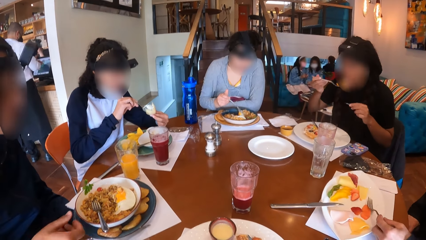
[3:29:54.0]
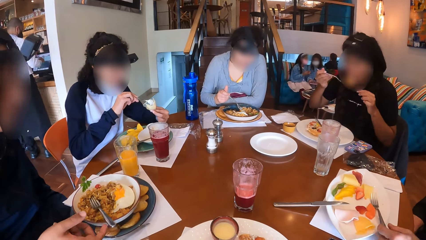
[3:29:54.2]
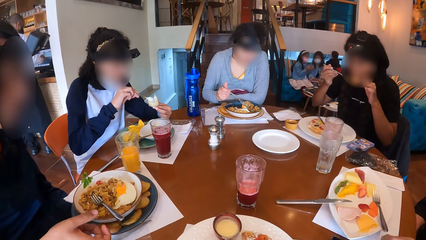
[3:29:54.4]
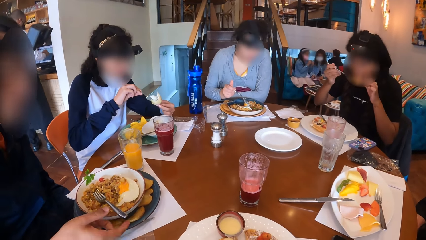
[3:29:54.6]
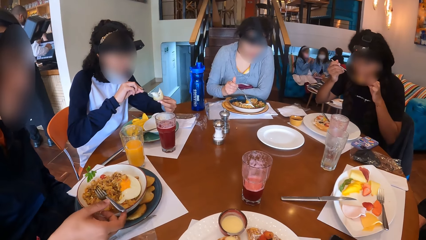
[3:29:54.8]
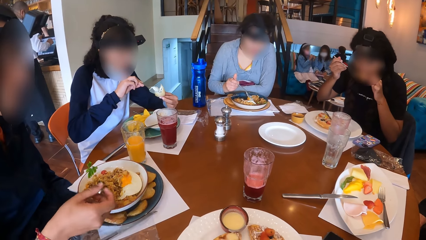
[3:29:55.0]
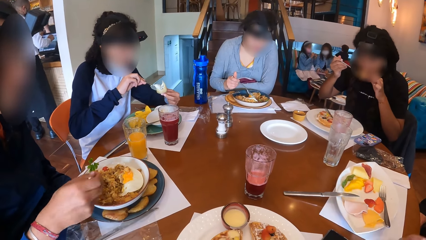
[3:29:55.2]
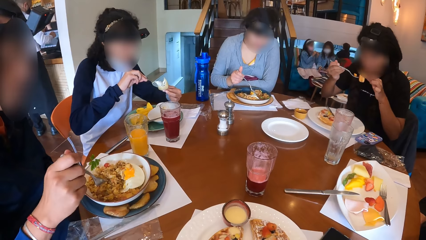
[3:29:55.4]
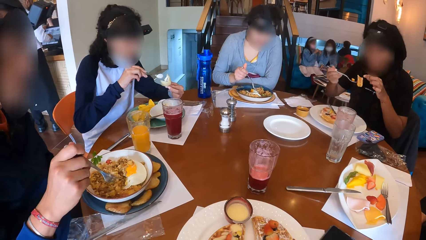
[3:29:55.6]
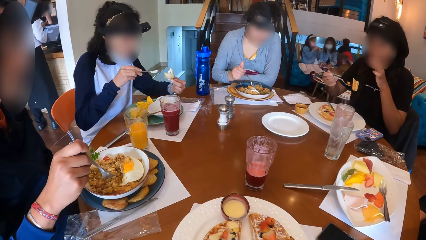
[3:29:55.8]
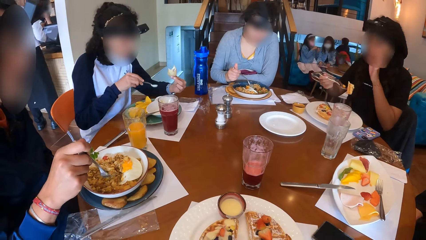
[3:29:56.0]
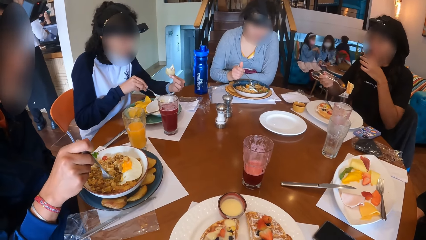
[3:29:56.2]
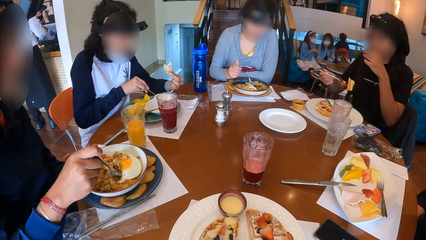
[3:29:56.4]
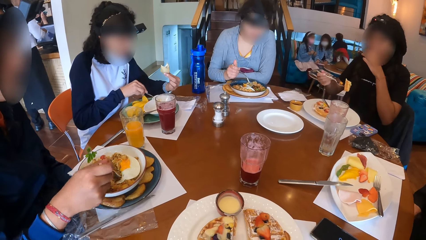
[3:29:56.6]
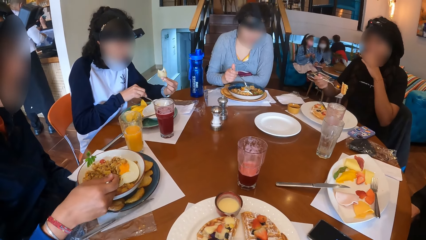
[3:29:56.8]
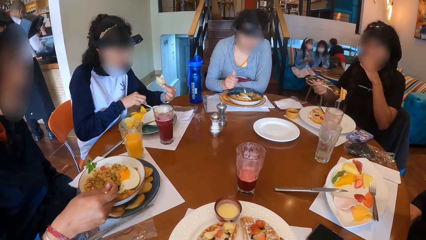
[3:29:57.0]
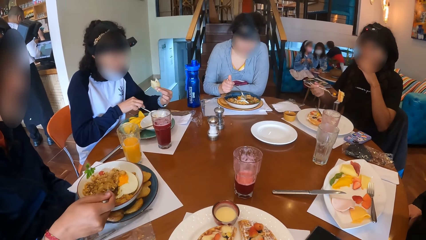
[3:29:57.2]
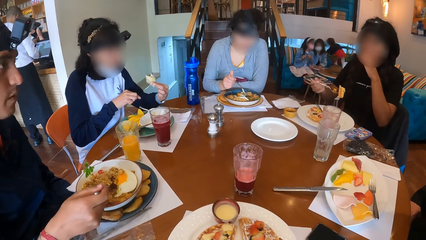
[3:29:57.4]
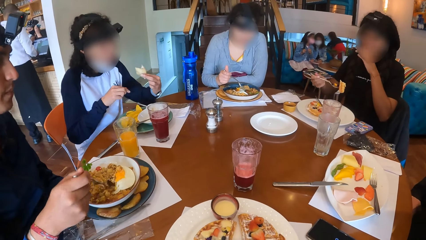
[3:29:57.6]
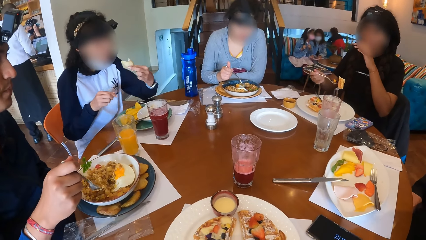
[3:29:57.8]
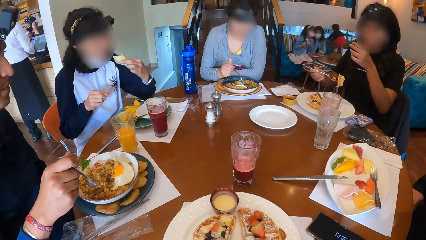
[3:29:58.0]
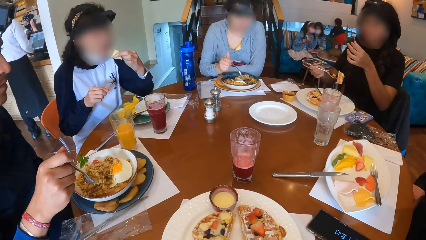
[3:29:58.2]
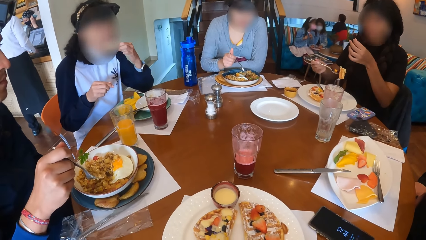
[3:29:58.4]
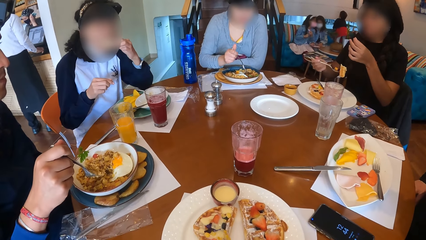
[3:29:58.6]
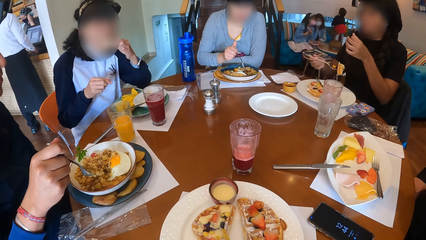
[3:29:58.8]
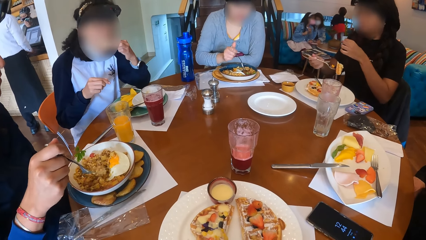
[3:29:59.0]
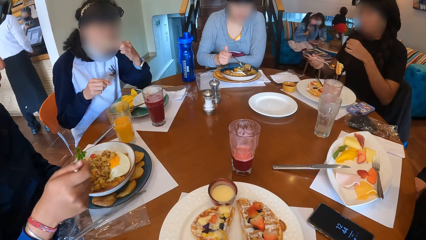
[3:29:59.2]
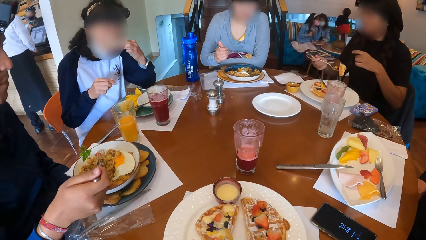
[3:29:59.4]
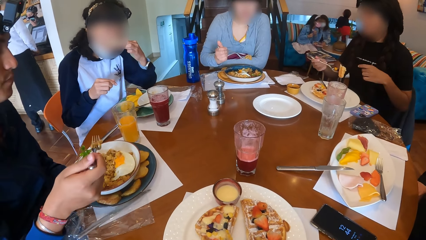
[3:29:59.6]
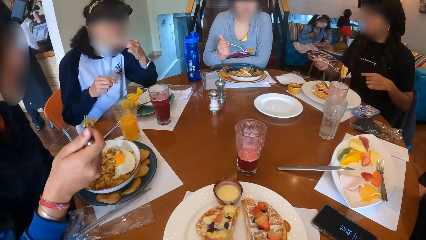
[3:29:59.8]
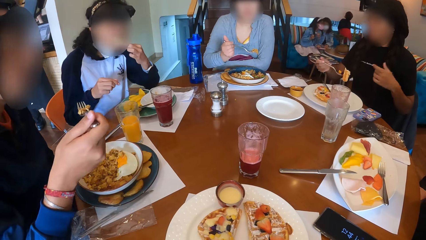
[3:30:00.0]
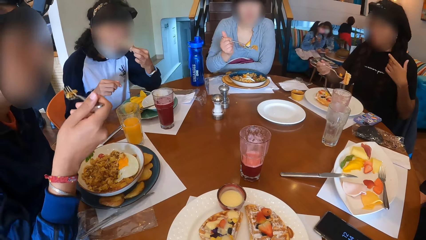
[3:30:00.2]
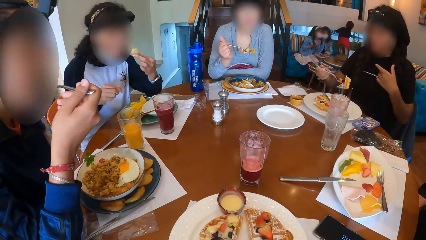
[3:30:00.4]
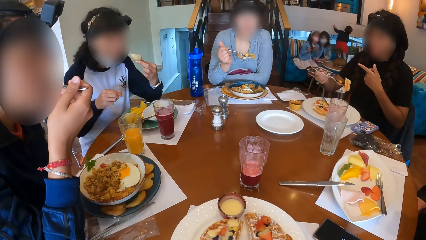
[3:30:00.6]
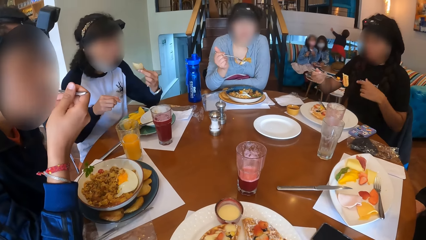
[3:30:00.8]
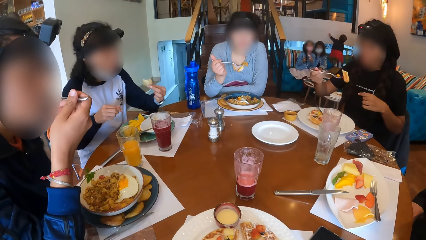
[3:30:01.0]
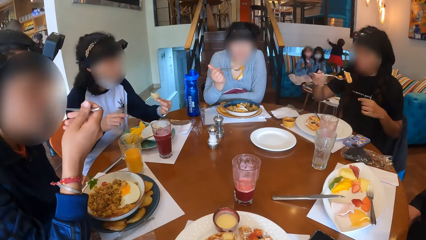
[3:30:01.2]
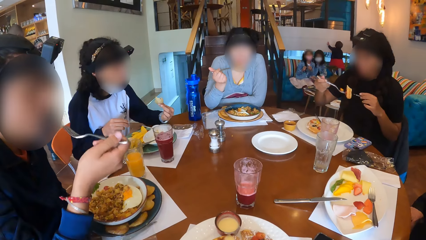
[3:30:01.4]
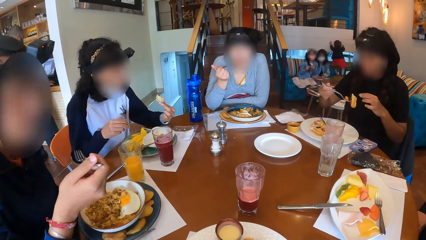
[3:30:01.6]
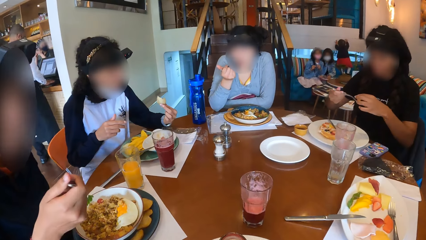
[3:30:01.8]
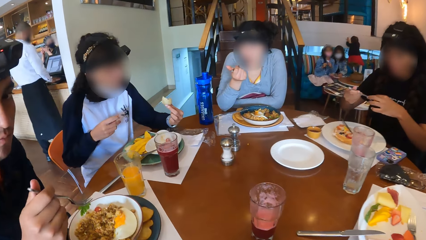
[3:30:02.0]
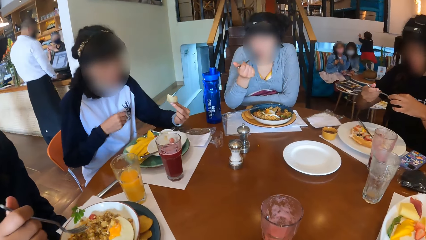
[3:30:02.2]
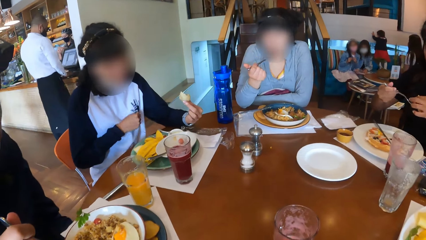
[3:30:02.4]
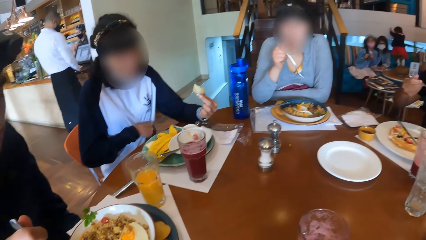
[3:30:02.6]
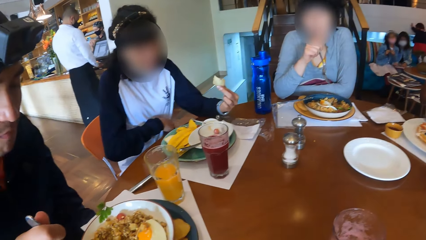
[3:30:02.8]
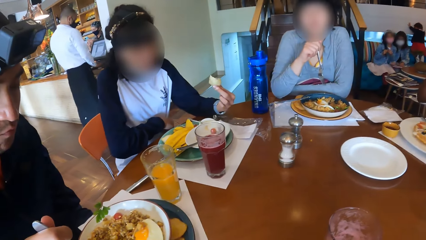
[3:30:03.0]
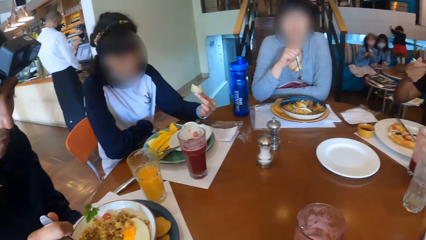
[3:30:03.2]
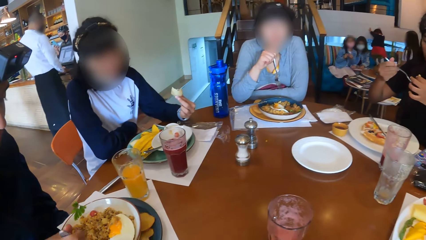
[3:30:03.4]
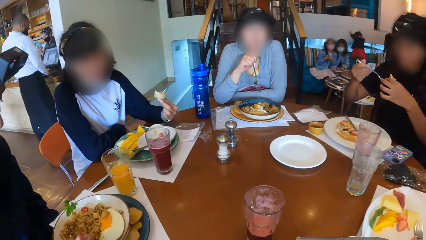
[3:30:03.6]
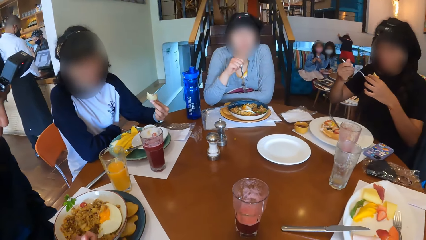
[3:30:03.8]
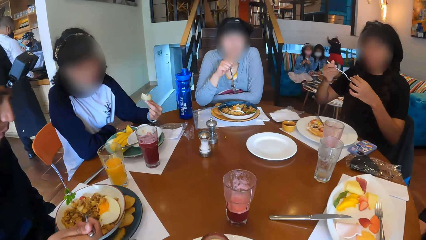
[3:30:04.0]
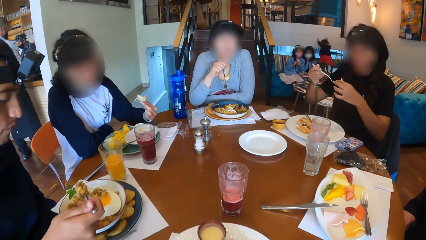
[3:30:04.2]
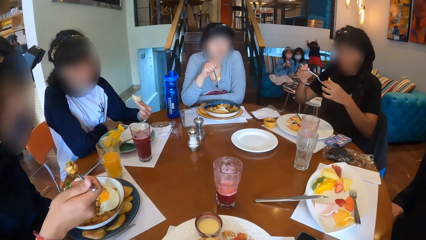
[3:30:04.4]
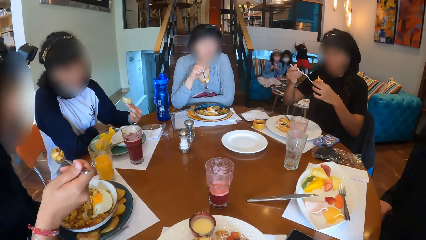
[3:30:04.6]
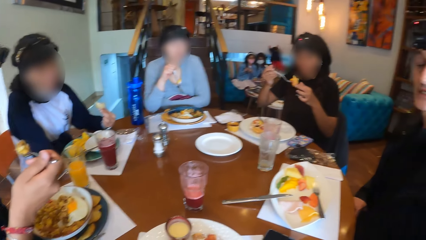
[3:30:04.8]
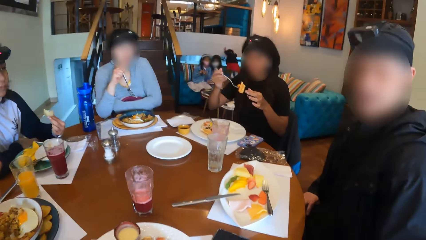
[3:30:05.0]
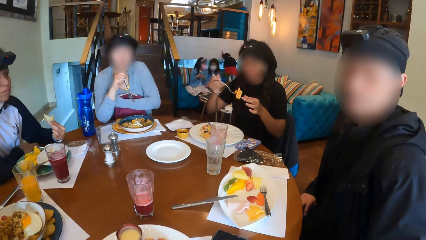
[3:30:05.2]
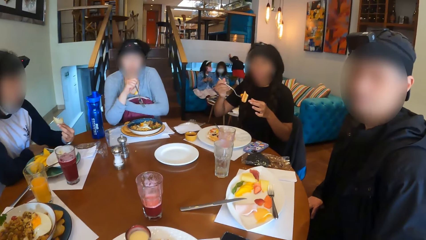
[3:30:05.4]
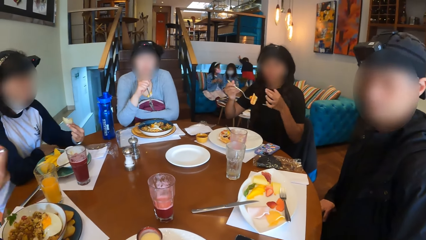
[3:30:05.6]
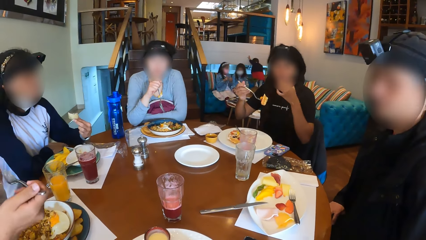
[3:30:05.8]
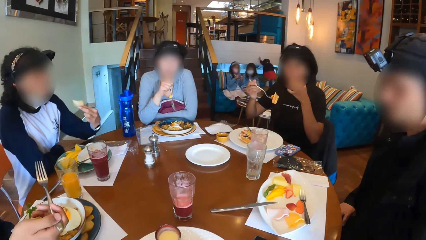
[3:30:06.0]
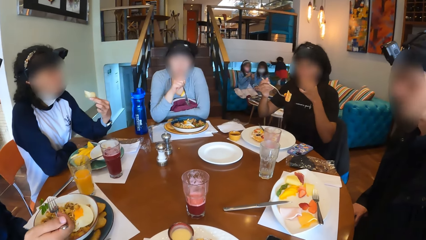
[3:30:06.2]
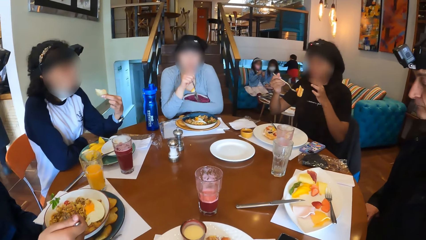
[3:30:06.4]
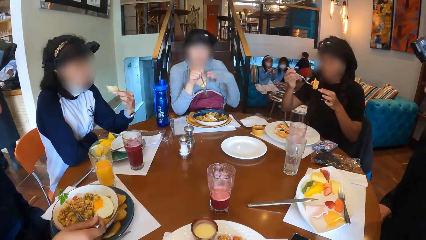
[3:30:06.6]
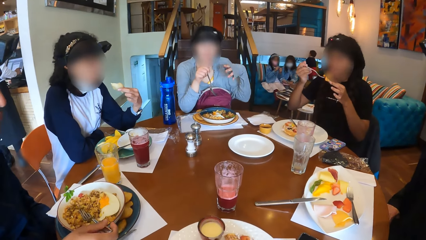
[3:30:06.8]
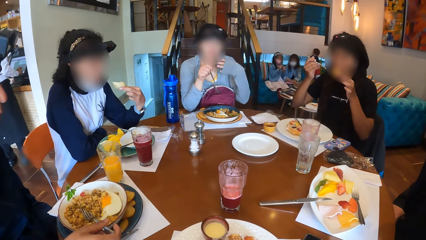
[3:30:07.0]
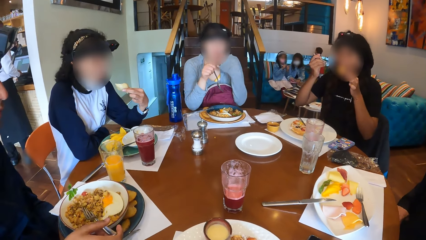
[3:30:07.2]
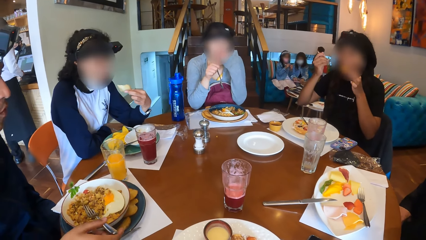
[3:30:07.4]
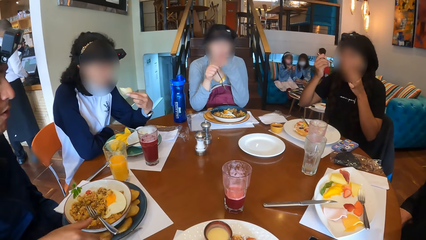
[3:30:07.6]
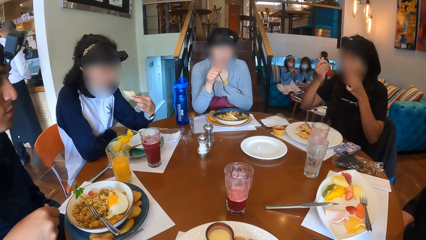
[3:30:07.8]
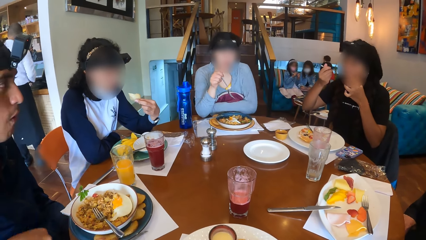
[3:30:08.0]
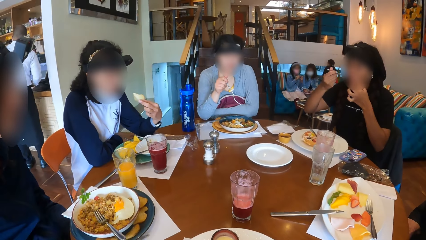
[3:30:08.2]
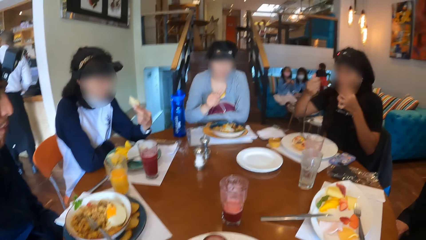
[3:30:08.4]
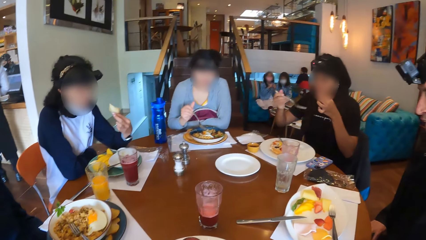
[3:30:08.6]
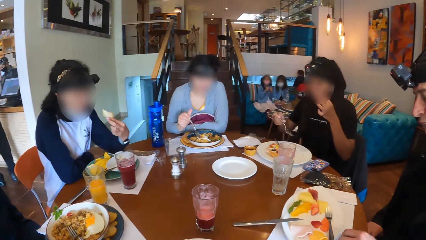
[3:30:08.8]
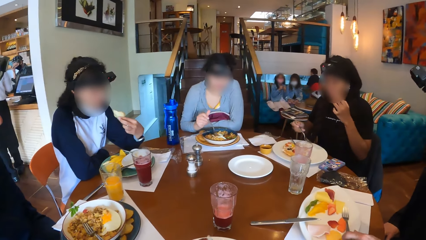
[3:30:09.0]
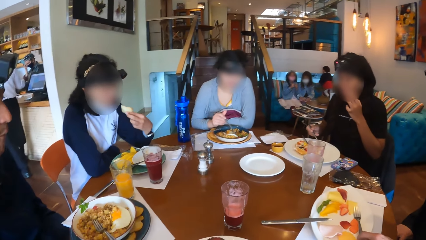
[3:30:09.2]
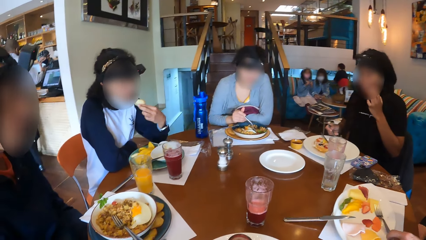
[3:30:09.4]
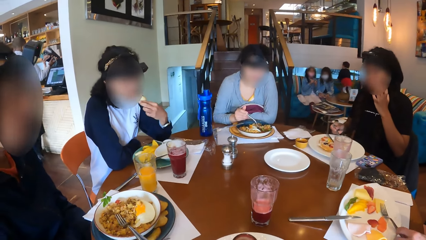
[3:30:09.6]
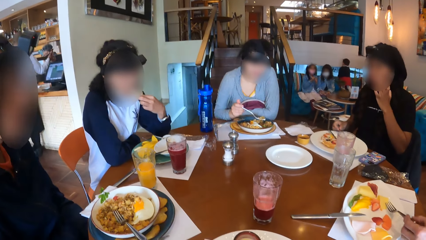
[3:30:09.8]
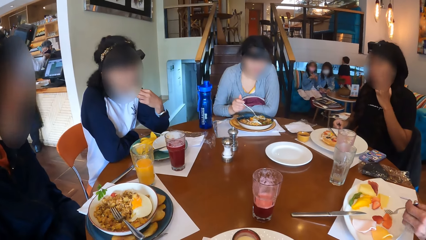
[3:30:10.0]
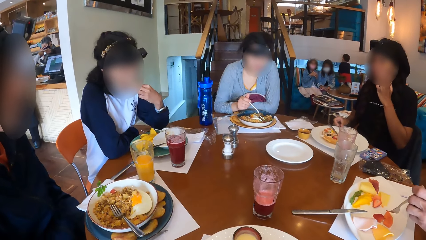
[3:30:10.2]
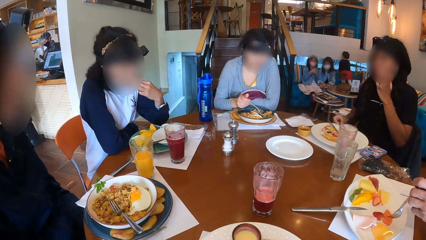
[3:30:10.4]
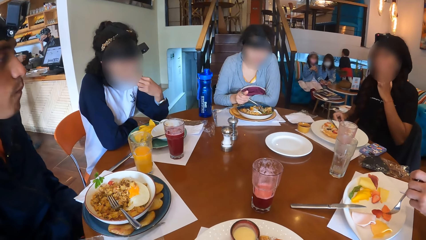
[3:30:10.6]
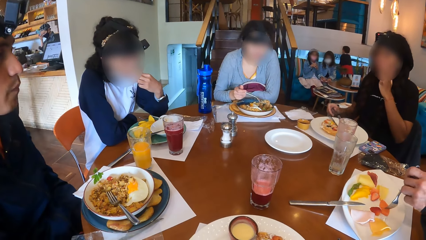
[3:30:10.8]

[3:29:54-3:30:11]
A man places the fork in his left hand on the plate. A woman eats the waffle from the fork in her right hand and places her left hand on the waffle in the fork in her right hand. Another man picks the fork from the plate with his right hand. Another woman places the spoon on the plate with her right hand. The first woman touches her mouth with her left hand. The other man picks a fork full of porridge from the plate with his right hand. The second woman eats the snack in her left hand. The other man eats the porridge from the fork in his right hand. A third woman eats the porridge from the fork in her right hand. The first woman places her left hand on the waffle in the fork in her right hand. The second woman touches a top with her right hand. The other man picks a fork full of porridge from the plate with his right hand and eats the porridge from the fork in his right hand. The first man interacted with the camera wearer. The first woman touches her mouth with her left hand. The other man places the fork in his right hand on the plate. The first woman eats the waffle from the fork in her right hand and places her left hand on the waffle in the fork in her right hand. The third woman touches her face with her left hand. The first woman places the fork in her right hand on the plate. The first man picks the fork from the plate with his left hand. The second woman eats the snack in her left hand. The third woman picks the fork full of porridge from the plate with her right hand. The first man picks a strawberry from the plate with the fork in his left hand.
